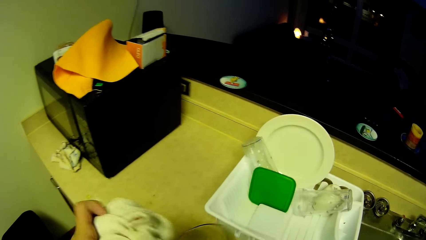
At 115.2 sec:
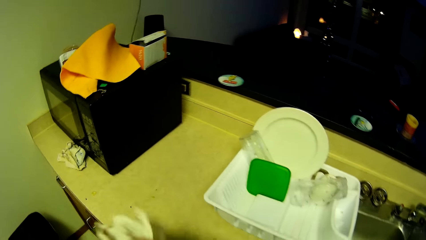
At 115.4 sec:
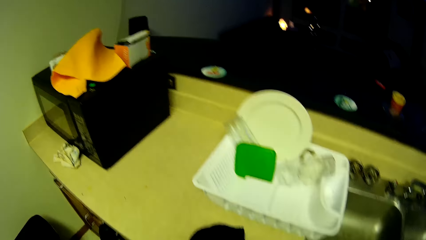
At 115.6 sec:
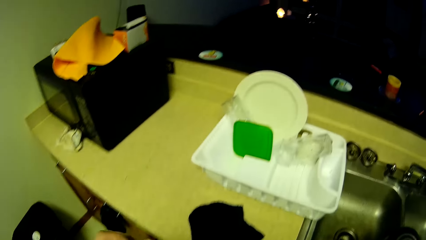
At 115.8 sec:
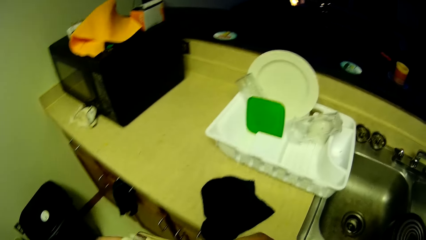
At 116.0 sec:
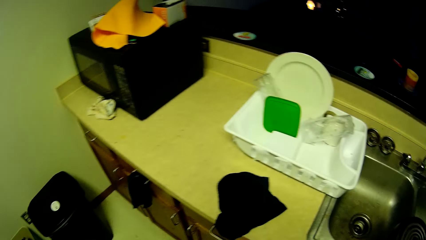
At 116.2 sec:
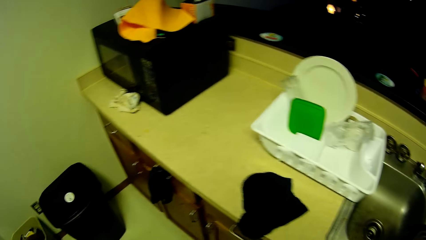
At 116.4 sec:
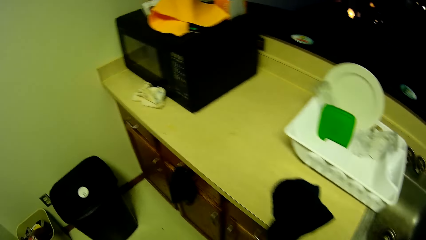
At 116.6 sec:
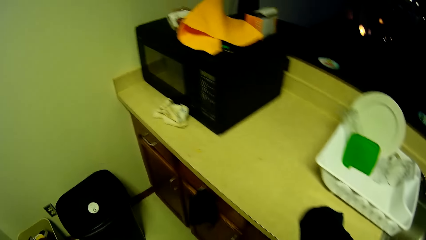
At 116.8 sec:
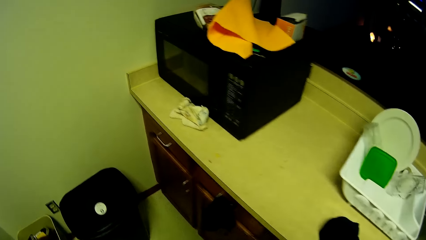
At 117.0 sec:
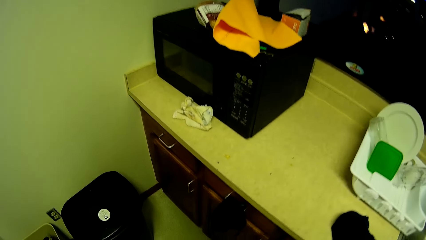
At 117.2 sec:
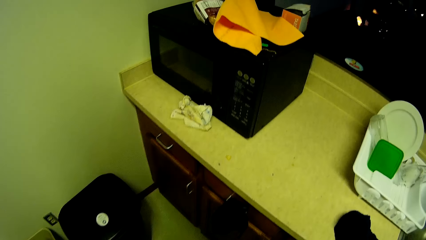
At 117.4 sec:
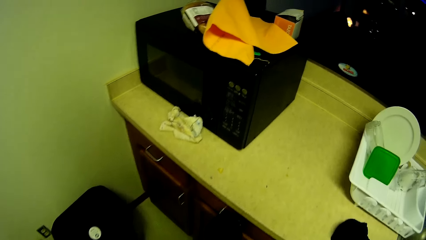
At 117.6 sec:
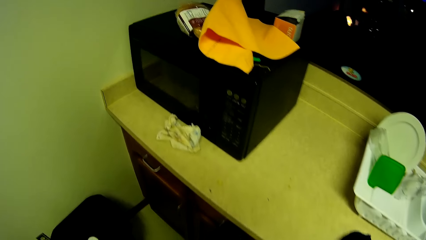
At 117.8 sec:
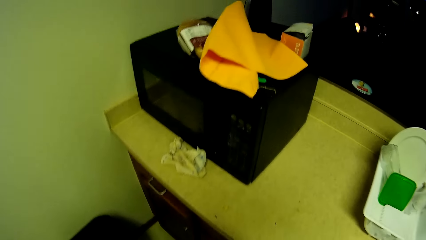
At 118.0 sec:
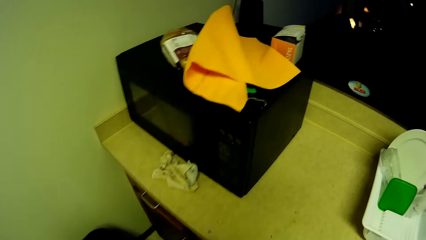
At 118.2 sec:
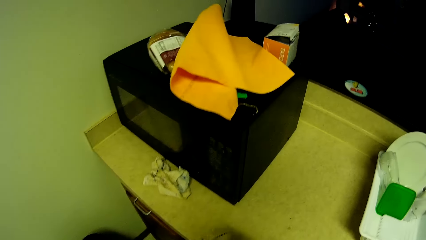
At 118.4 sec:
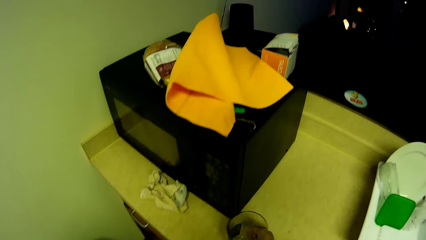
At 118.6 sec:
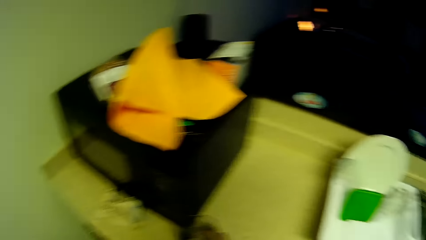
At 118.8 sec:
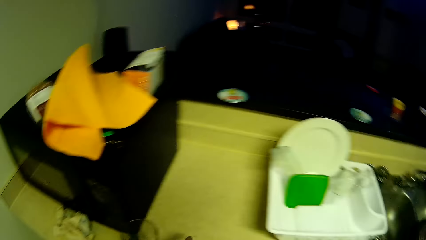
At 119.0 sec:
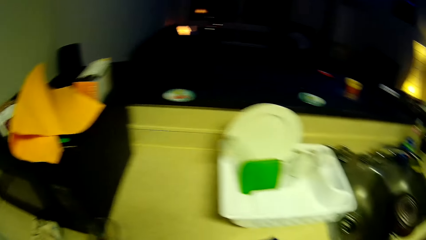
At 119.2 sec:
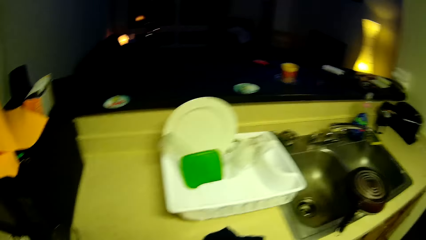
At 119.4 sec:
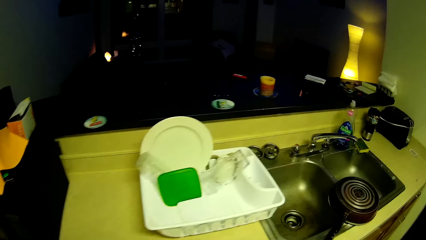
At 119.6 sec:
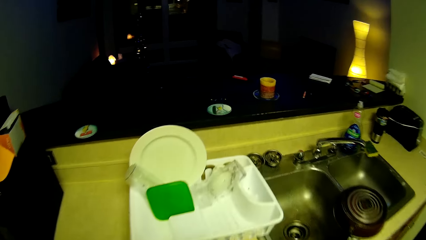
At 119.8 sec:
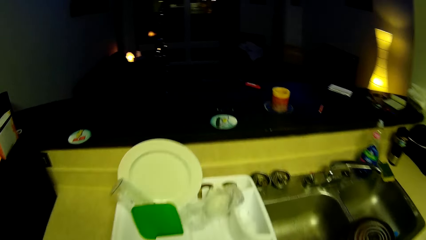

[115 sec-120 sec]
The camera wearer walks along the sink. They turn to the sink.

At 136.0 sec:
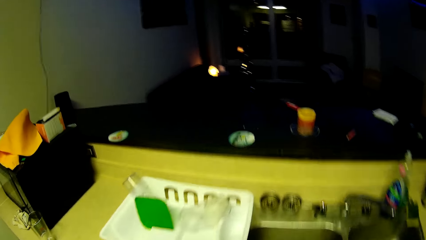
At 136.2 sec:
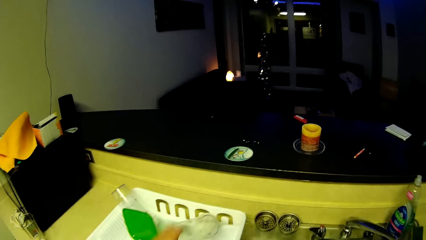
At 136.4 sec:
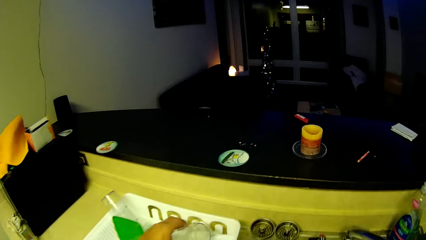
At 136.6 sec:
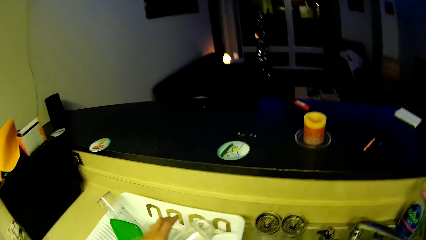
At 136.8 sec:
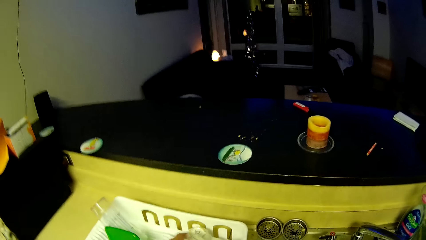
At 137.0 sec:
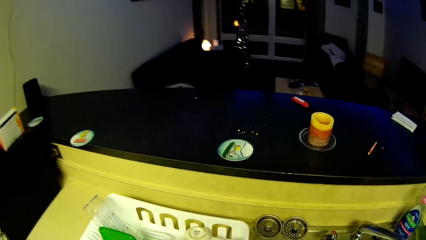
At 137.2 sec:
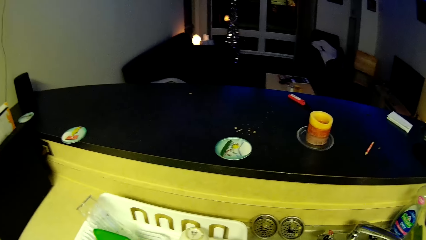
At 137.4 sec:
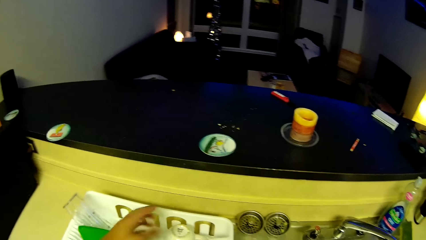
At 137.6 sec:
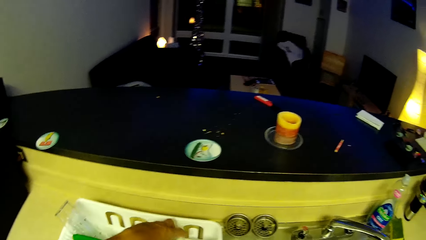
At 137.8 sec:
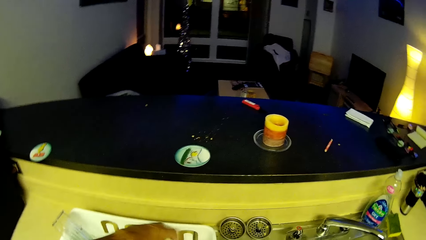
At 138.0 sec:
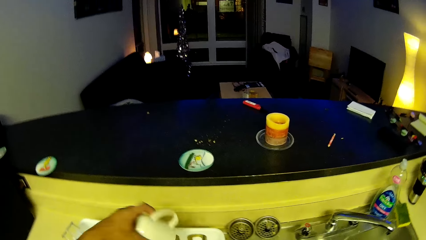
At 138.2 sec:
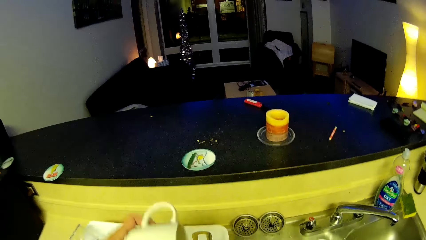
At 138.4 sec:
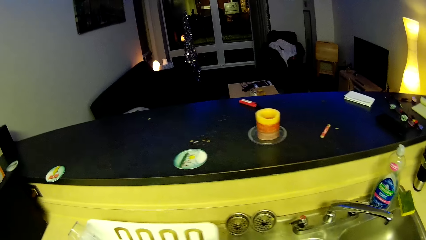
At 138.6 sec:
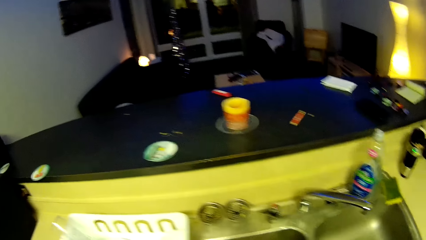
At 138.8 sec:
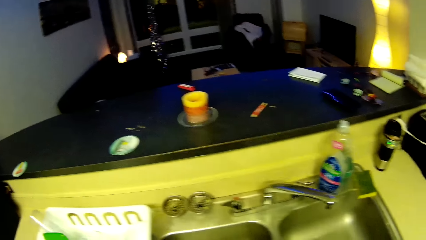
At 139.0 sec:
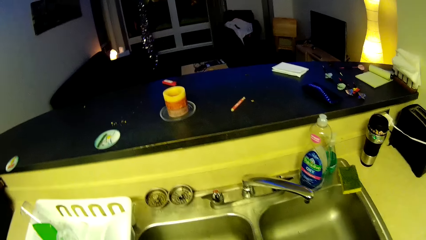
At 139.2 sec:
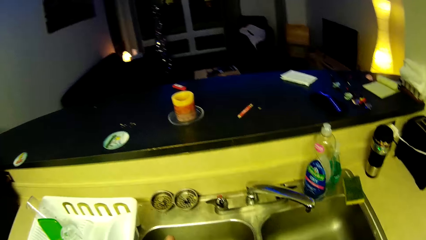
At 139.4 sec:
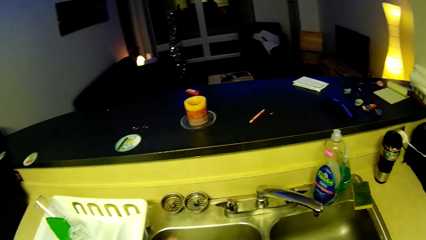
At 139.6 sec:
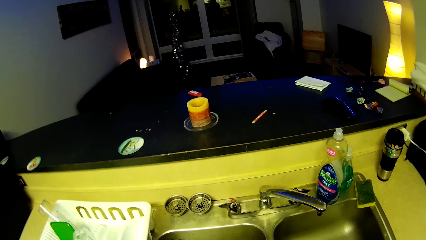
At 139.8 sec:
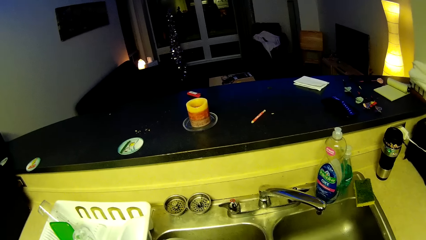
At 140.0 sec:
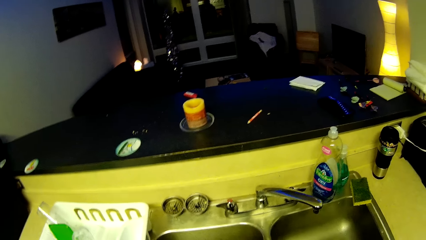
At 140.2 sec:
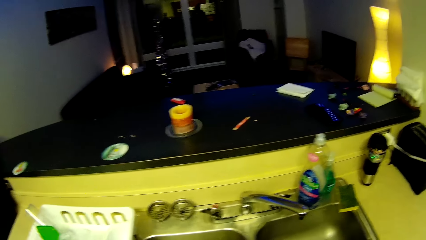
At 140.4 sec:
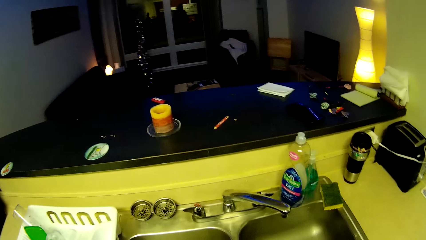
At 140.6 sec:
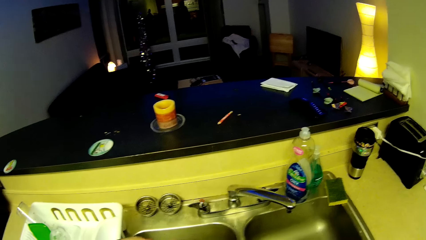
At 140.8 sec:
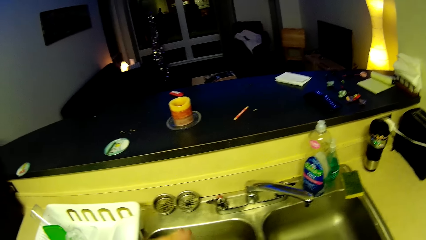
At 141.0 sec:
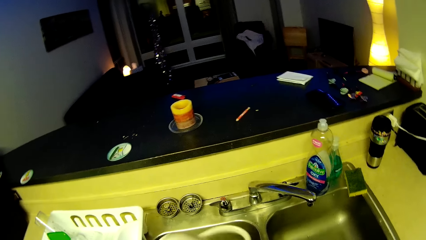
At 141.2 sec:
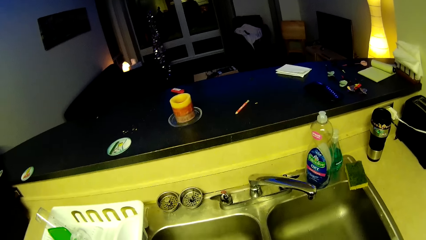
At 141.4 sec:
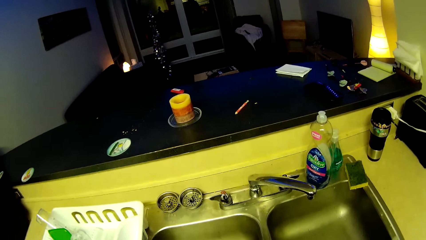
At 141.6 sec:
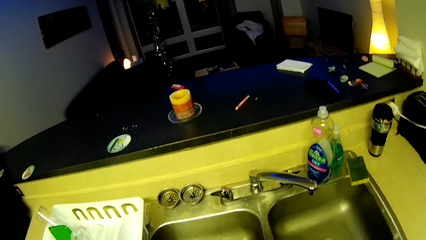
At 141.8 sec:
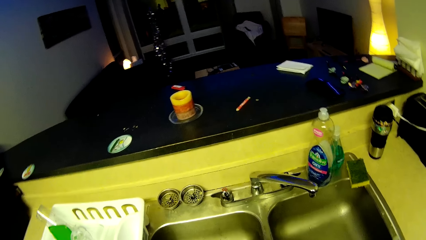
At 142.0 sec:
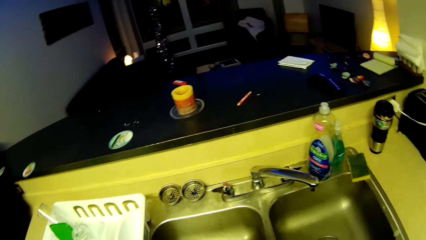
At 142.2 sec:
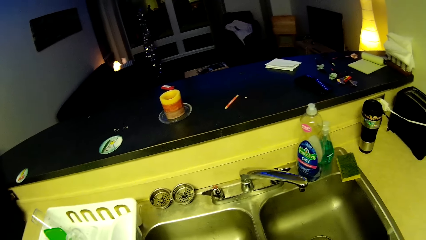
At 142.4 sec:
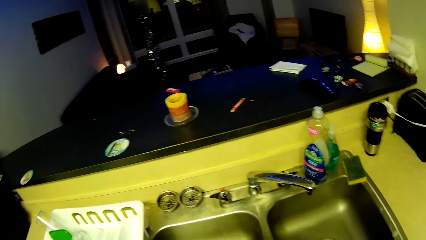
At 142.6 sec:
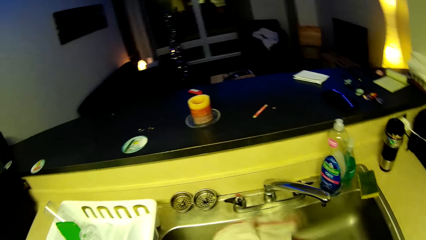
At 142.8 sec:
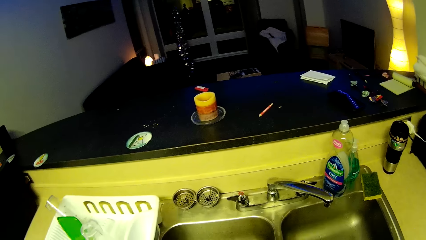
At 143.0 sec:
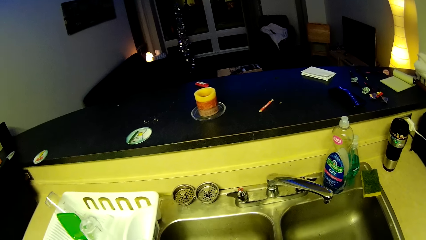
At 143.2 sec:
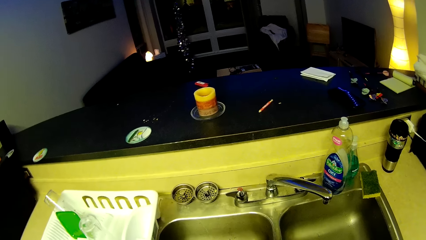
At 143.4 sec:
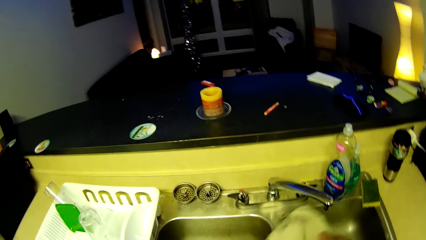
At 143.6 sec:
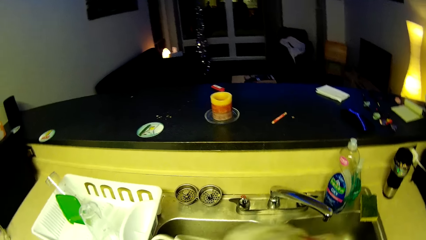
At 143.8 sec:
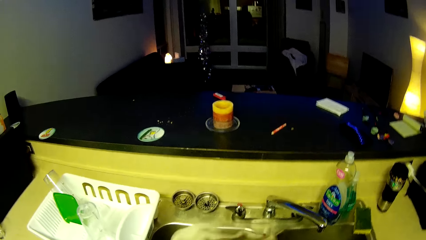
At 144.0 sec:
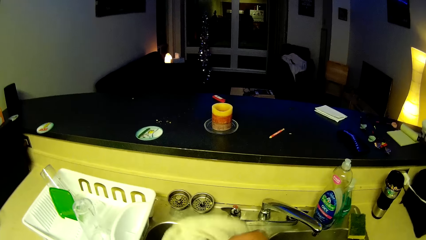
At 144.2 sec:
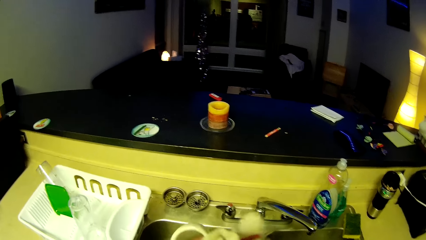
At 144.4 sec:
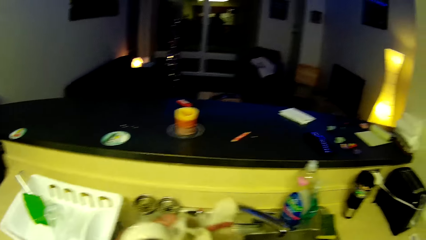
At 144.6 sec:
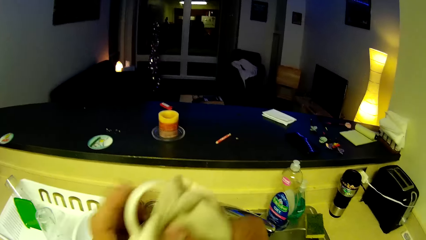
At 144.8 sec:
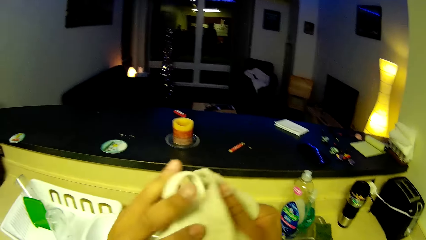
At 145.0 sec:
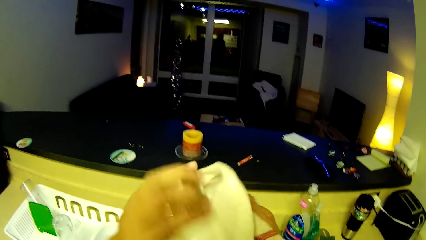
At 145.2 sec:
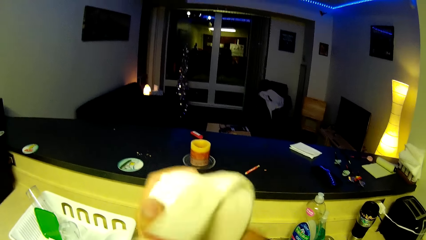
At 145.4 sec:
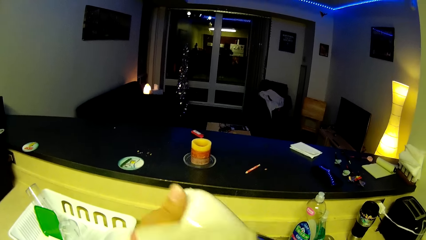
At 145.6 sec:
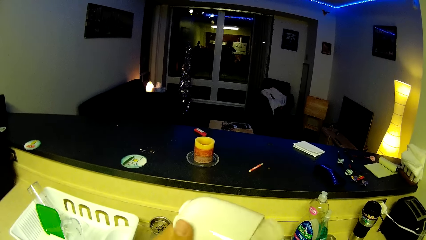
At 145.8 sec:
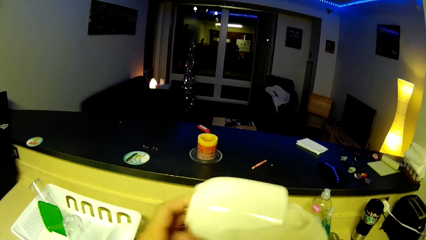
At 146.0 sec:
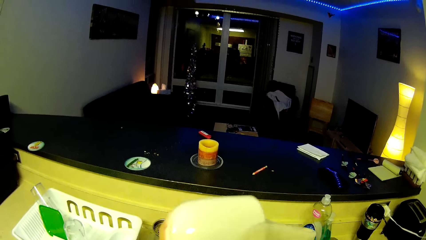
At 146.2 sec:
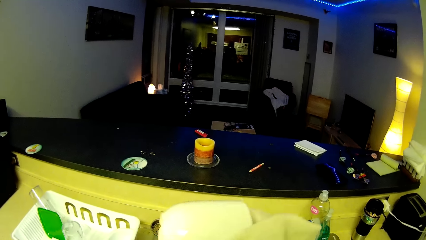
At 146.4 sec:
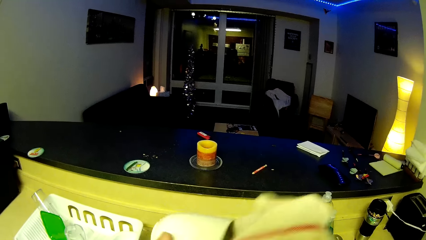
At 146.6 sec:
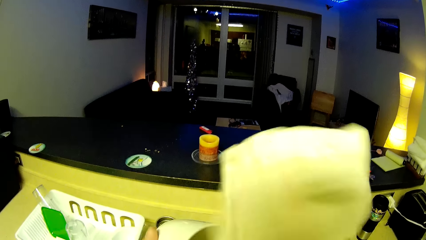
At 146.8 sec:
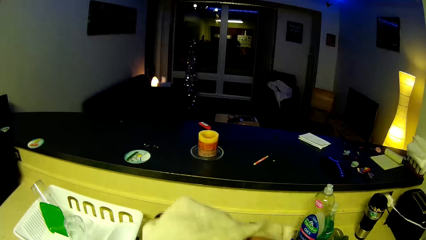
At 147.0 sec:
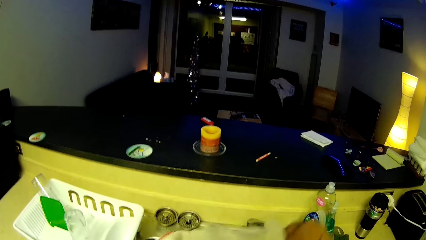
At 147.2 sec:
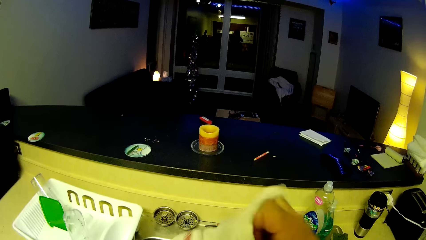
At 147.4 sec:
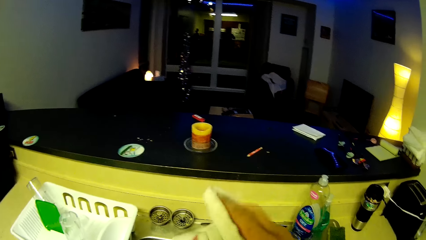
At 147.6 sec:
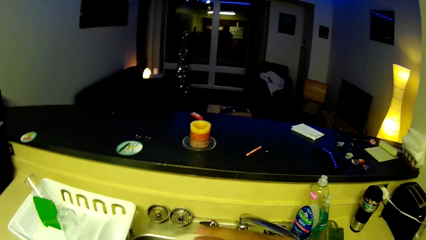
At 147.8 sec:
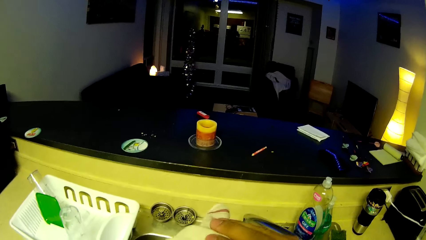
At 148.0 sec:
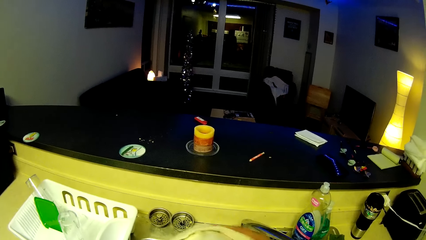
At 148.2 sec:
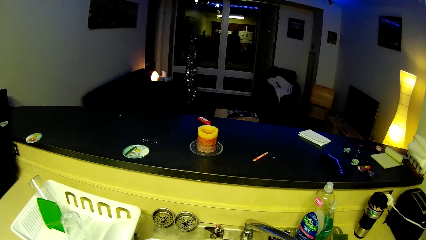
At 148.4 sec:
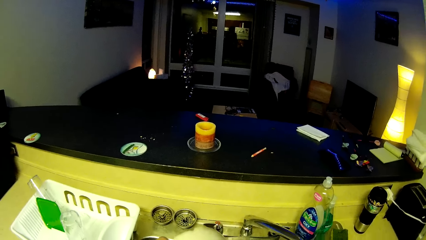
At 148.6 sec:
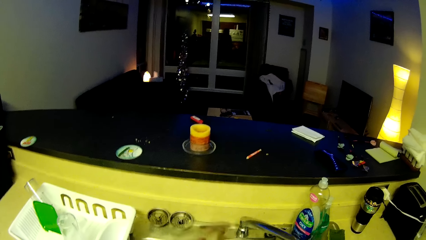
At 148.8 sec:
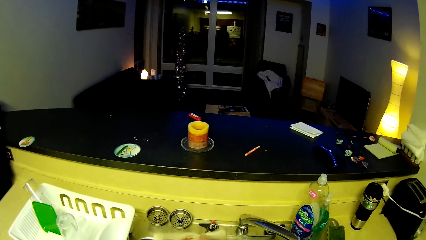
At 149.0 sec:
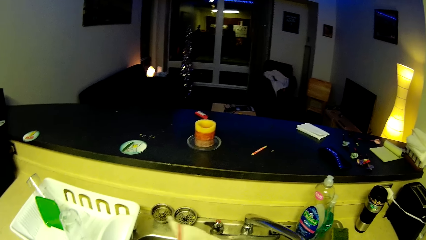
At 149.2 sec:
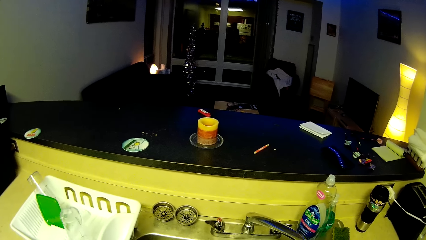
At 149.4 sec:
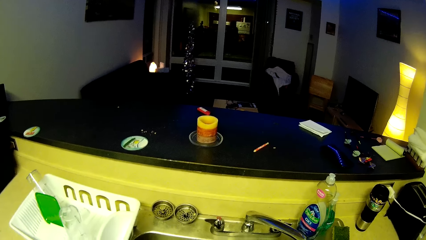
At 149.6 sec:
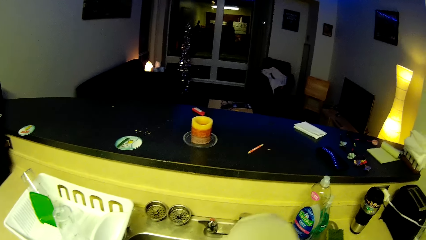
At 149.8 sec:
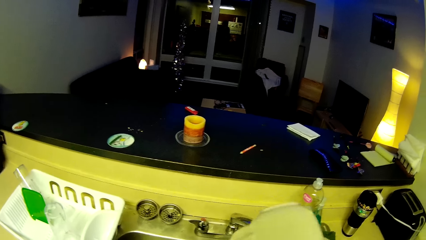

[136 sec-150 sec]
The camera wearer picks up a glass on the tray with the left hand. They shift the glass to the right hand. They touch the glass. They pick up a cup from the tray with the left hand. They wipe the cup.
